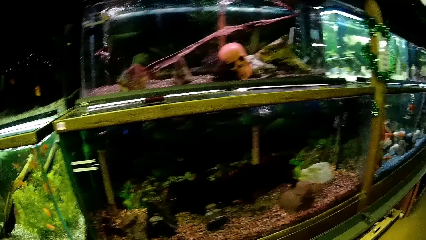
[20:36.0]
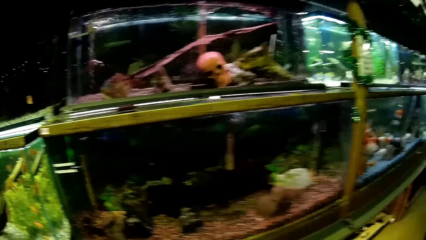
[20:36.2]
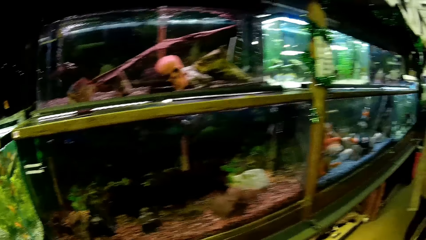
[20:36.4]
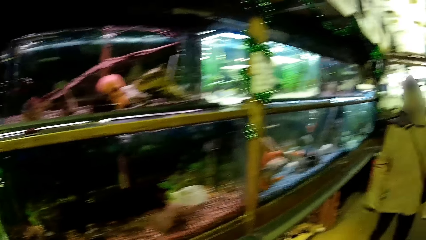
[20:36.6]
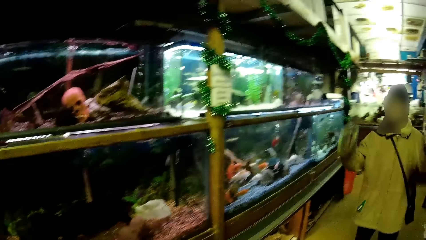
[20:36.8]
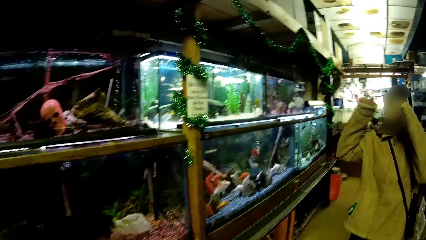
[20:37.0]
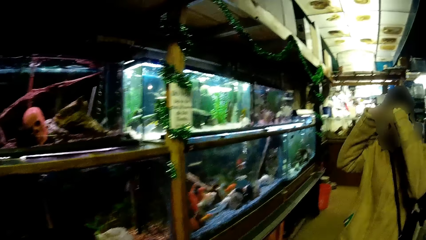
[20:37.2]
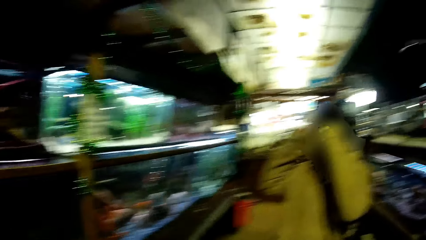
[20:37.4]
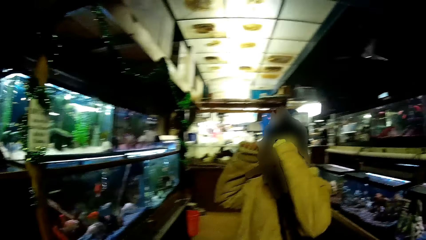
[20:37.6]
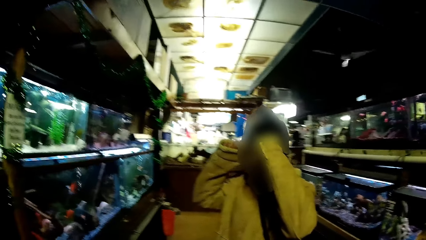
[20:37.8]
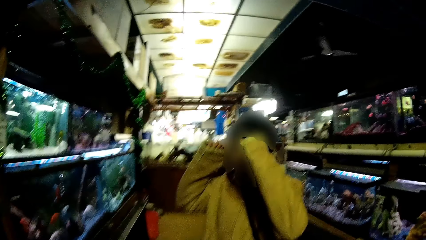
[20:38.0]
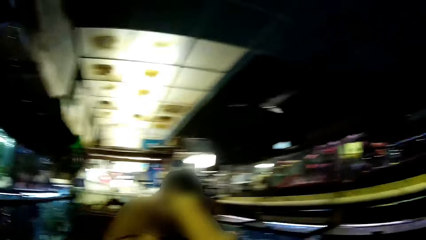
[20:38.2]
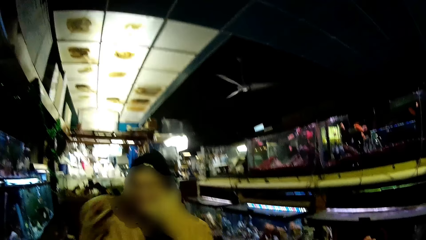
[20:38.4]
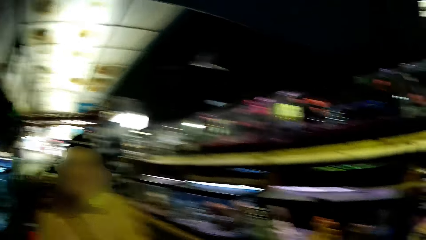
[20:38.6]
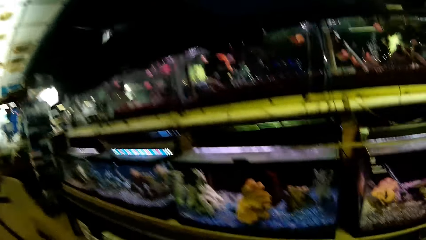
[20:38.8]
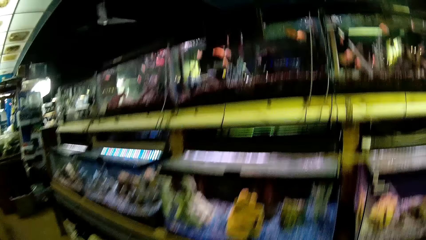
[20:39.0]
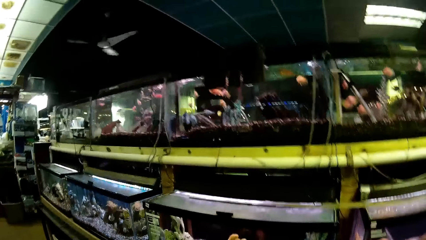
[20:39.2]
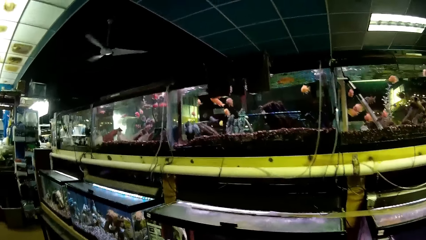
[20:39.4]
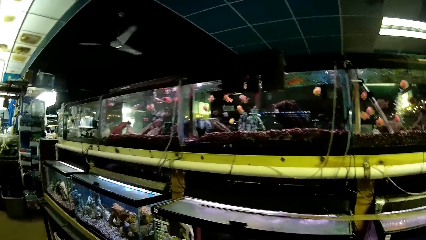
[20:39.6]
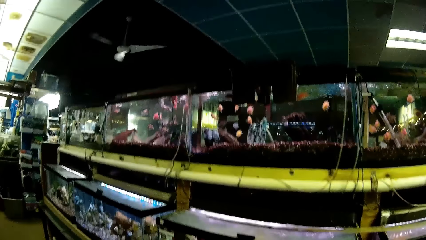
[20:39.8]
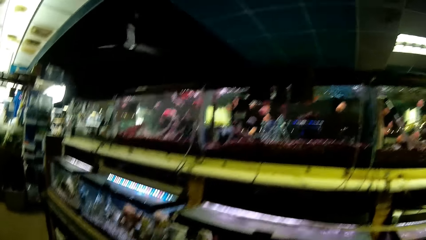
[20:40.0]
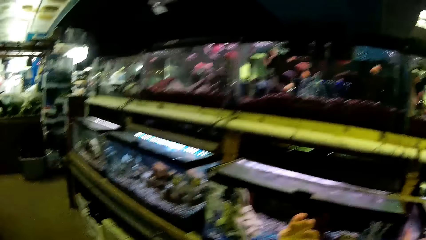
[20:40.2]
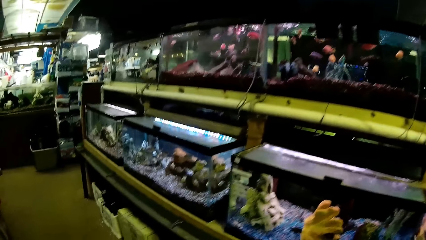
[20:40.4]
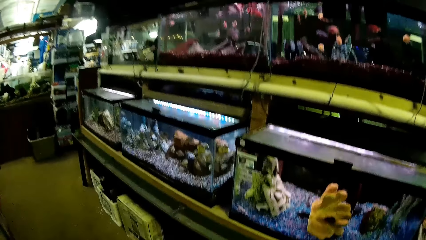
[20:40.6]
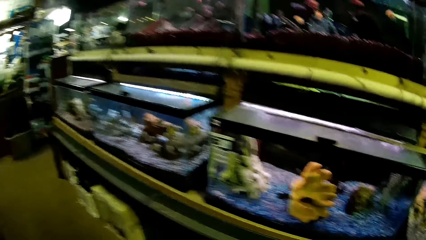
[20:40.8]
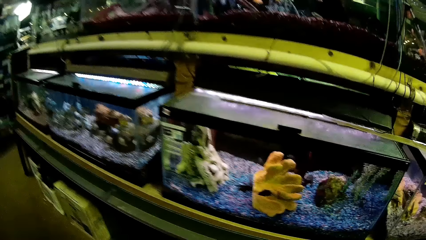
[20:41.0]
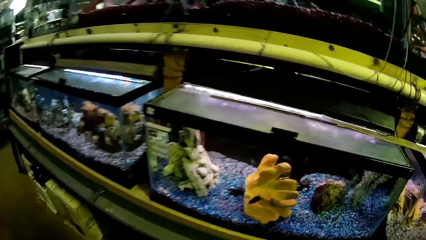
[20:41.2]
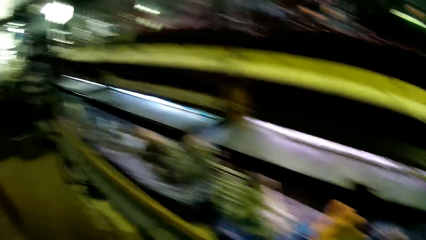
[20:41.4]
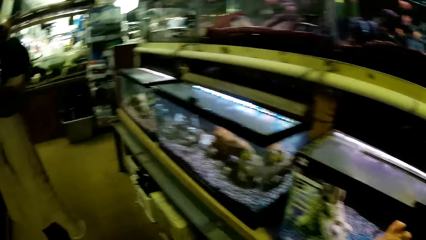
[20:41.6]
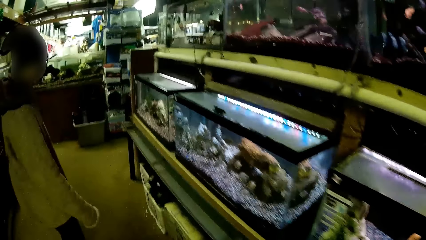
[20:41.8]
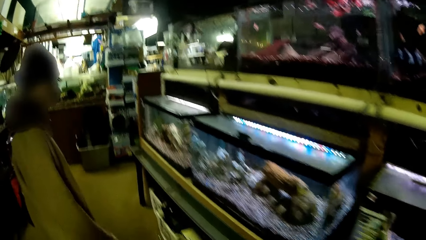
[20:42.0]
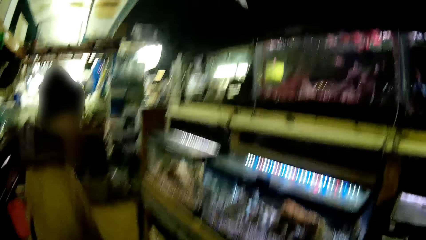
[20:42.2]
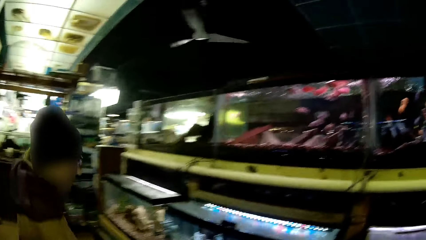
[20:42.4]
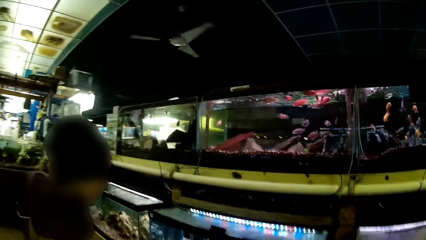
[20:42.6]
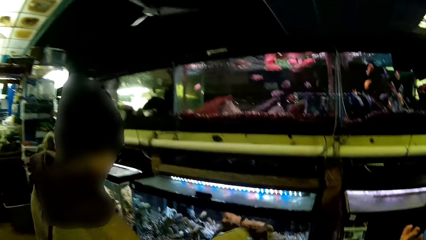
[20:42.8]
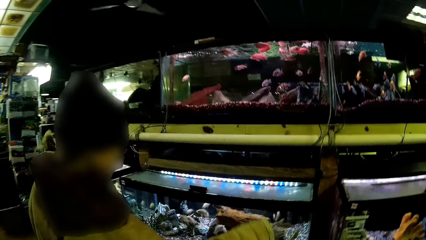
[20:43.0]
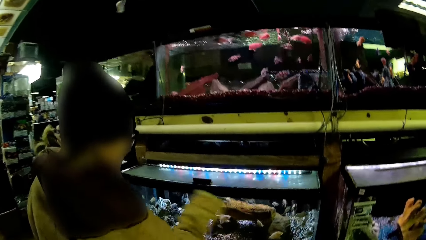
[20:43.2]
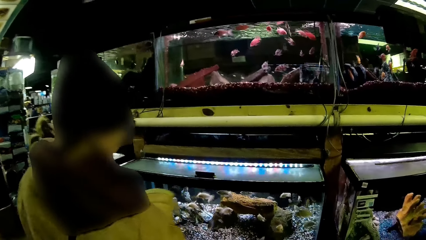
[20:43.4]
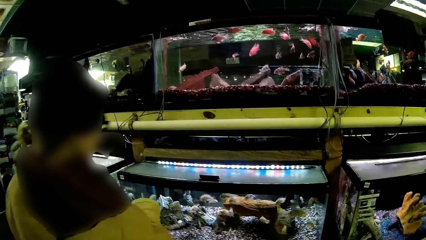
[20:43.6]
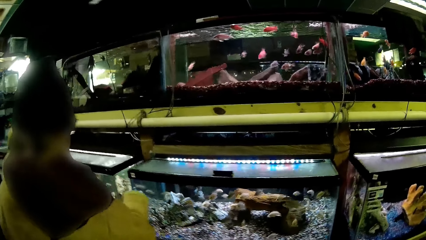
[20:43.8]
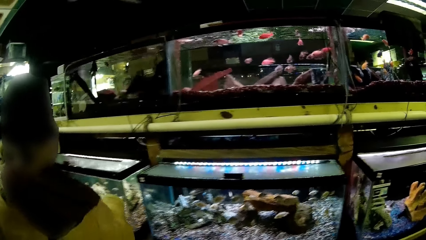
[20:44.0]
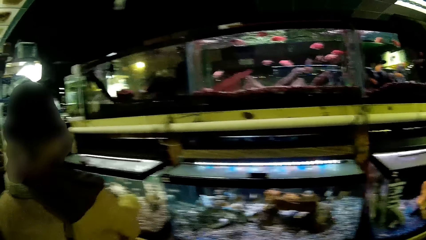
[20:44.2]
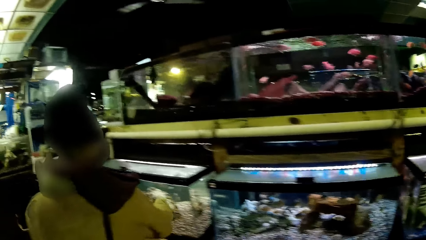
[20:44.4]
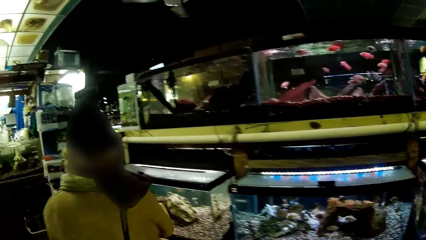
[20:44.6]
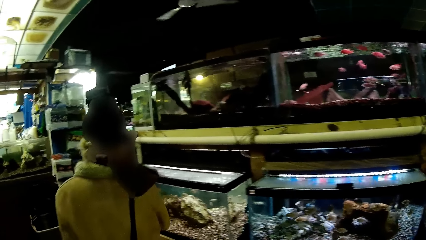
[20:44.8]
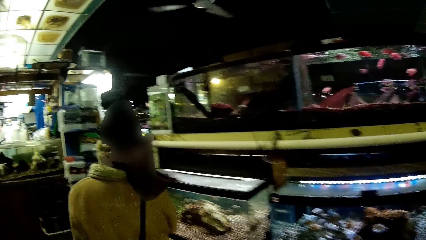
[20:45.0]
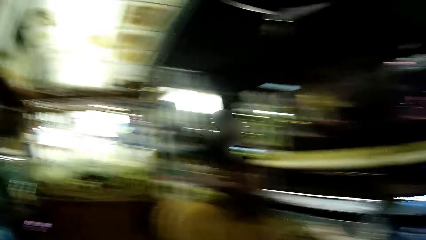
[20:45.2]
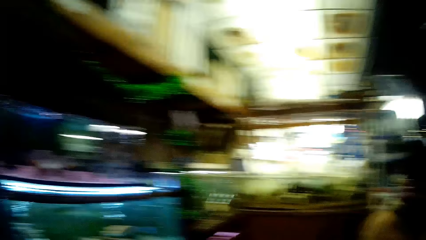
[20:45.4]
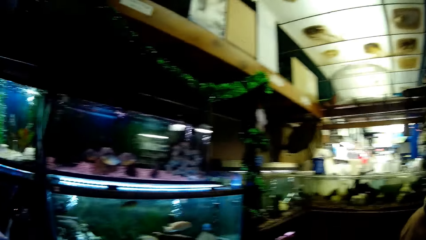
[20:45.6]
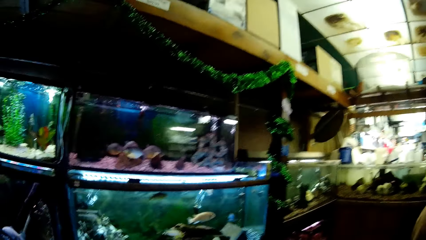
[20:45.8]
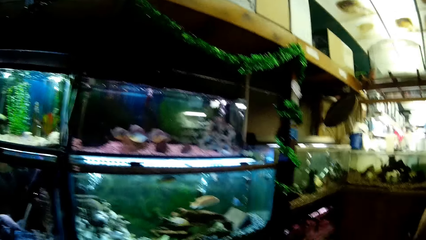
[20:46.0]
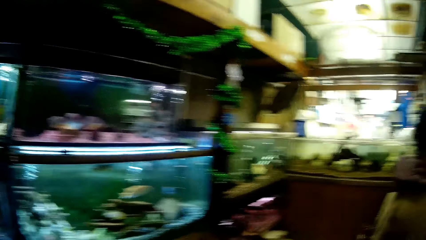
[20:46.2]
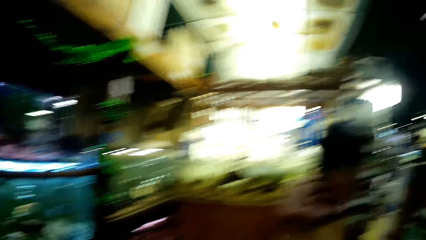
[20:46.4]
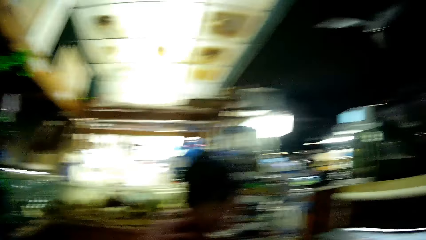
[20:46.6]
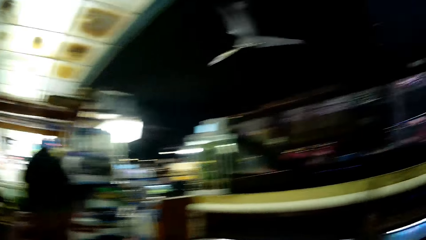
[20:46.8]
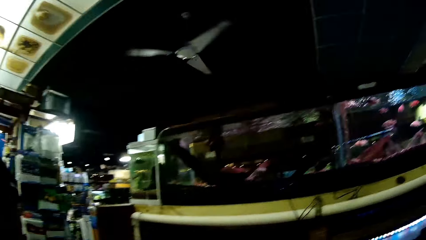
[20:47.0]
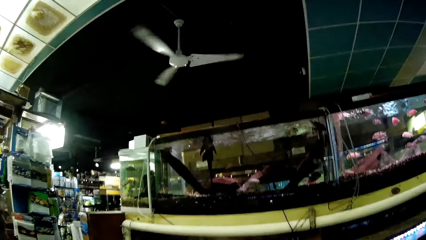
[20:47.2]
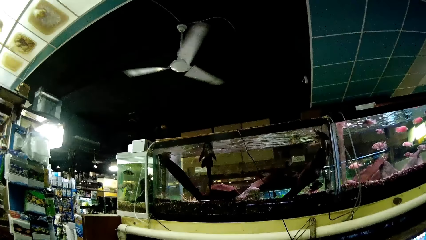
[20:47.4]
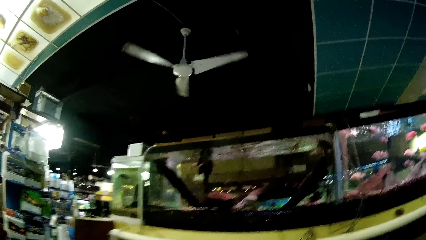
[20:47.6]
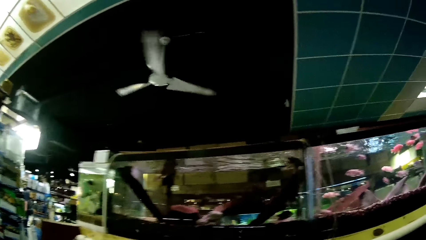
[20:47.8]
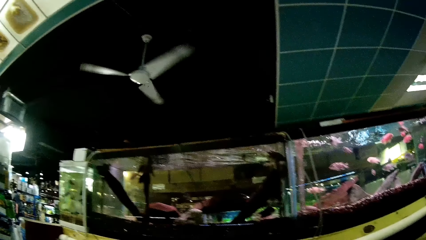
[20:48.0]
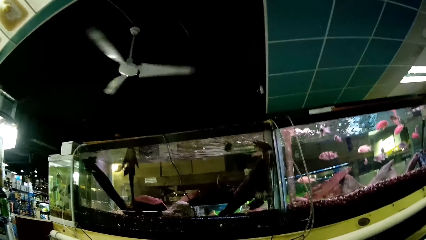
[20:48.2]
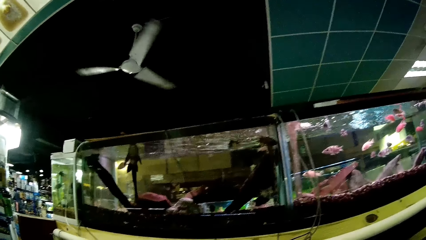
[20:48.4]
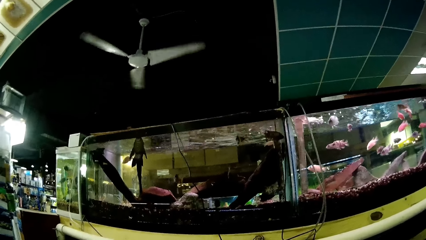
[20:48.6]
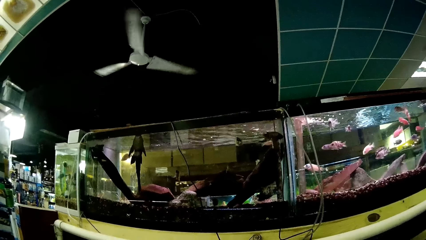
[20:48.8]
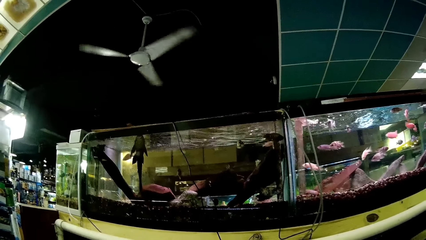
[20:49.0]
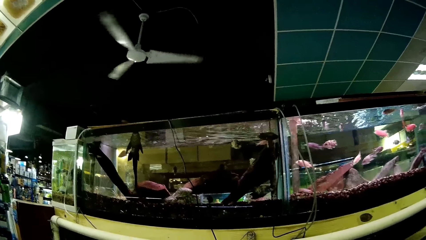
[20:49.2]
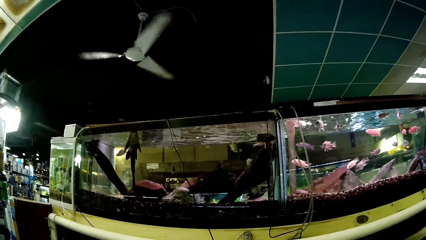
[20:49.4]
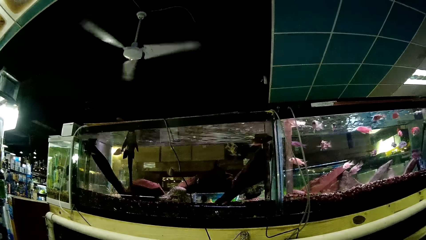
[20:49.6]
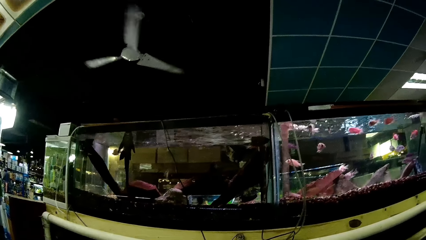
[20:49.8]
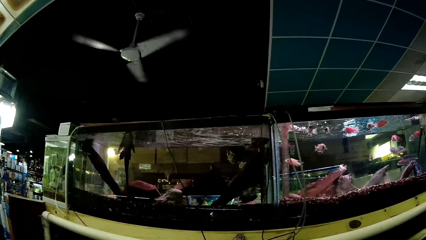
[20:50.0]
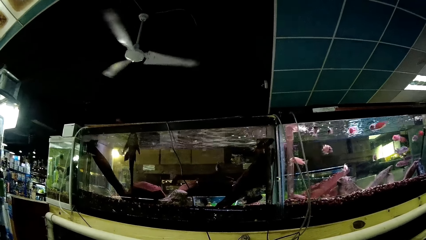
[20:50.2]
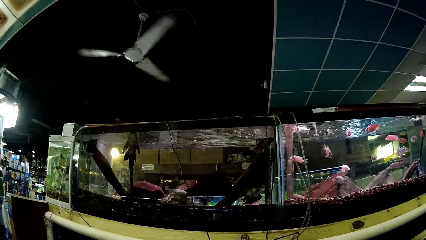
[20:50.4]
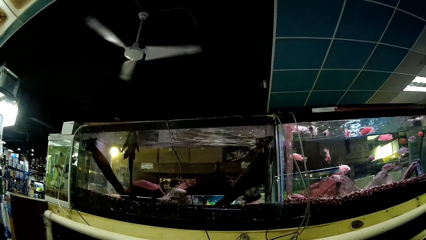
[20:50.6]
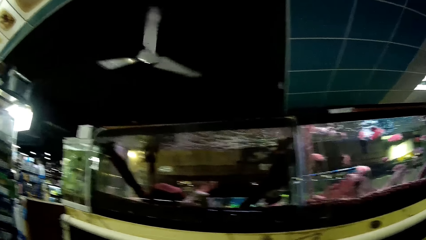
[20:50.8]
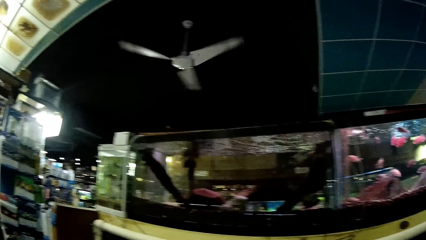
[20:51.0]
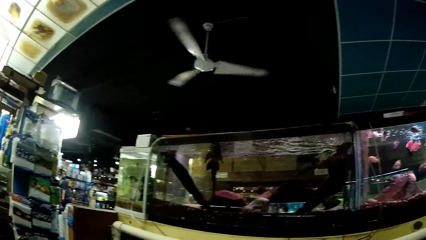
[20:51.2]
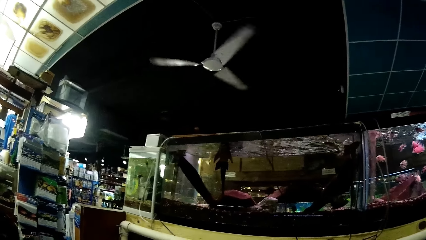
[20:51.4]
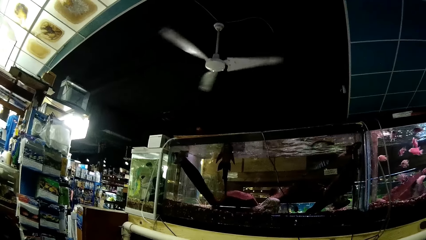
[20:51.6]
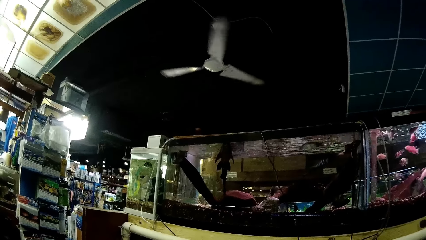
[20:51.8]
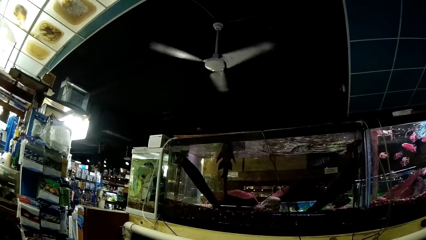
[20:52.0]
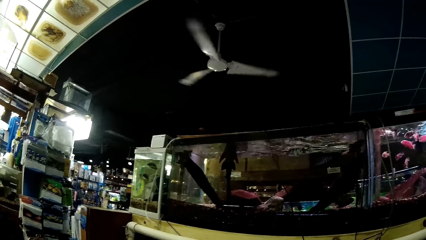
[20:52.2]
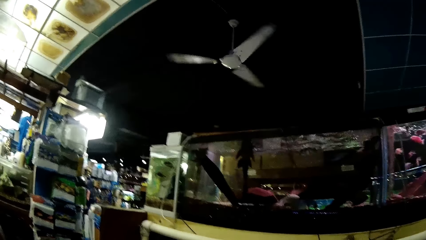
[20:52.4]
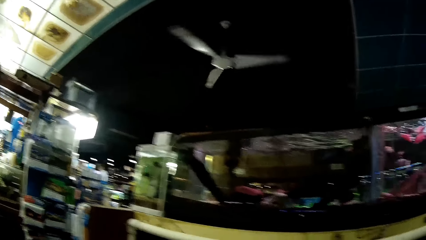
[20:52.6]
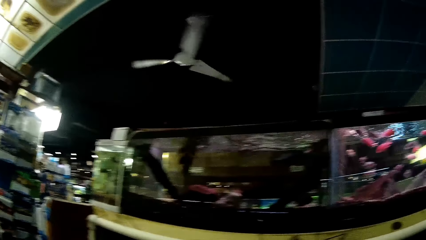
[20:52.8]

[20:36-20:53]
The woman adjusts the hat on her head with both hands. The woman lifts hands. The camera wearer views the aquariums. The woman points on aquatic animals in a glass transparent tank. The woman views the aquariums. The camera wearer and the woman walk around the supermarket. The camera wearer views the aquariums.
